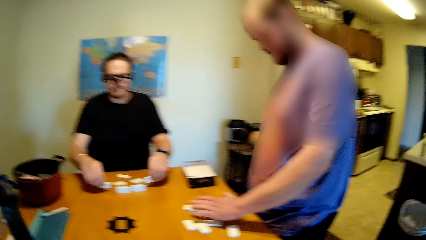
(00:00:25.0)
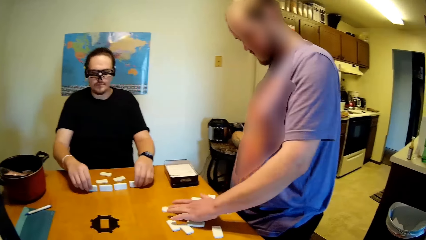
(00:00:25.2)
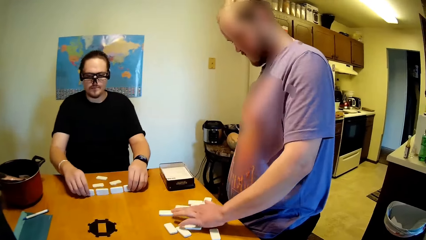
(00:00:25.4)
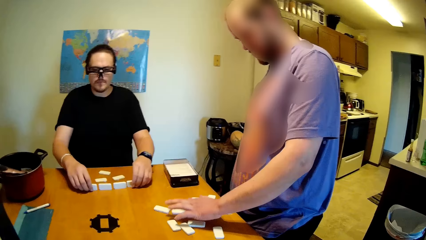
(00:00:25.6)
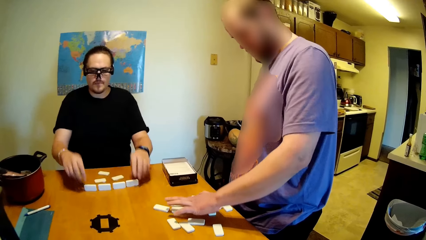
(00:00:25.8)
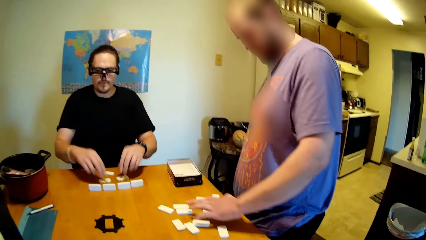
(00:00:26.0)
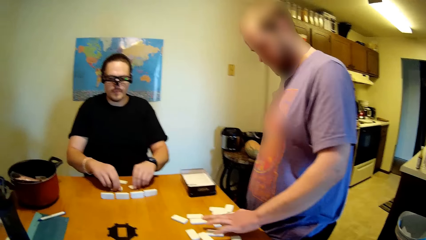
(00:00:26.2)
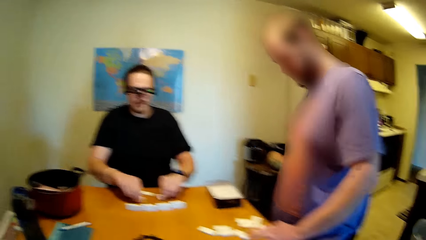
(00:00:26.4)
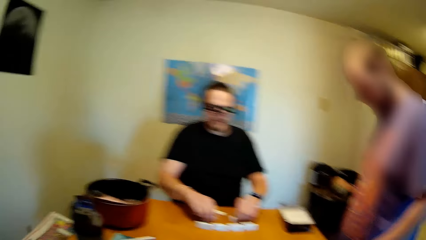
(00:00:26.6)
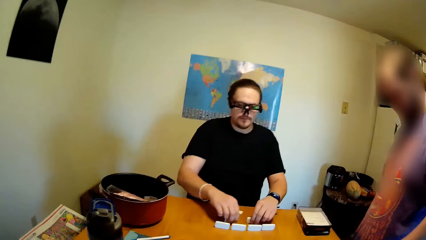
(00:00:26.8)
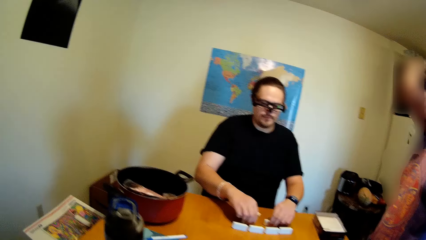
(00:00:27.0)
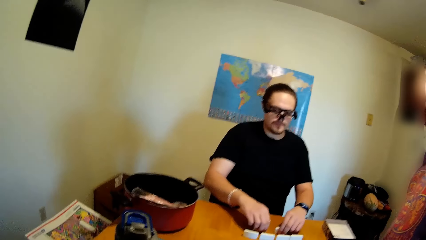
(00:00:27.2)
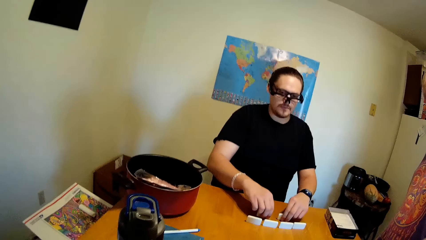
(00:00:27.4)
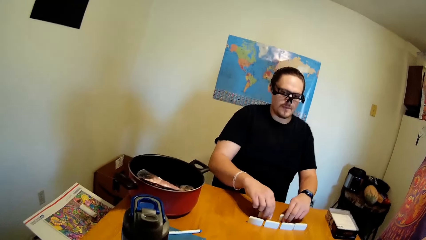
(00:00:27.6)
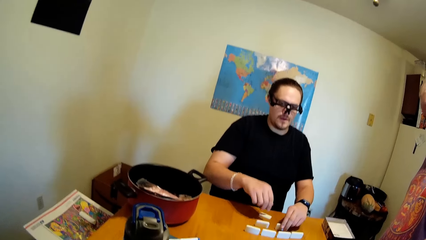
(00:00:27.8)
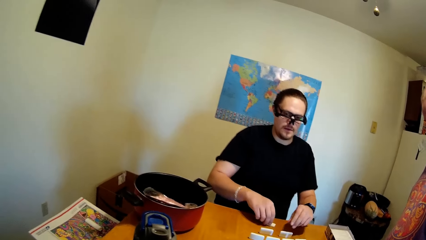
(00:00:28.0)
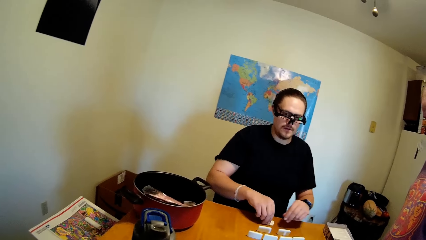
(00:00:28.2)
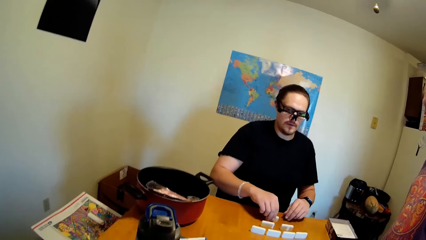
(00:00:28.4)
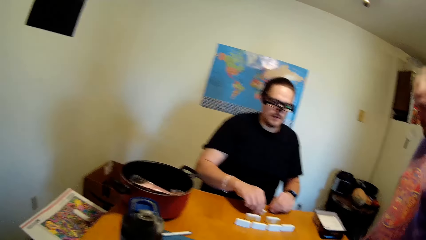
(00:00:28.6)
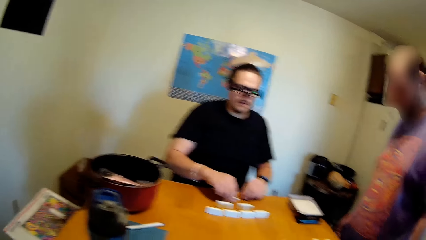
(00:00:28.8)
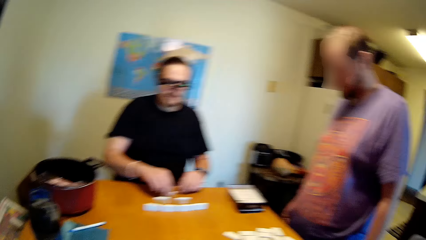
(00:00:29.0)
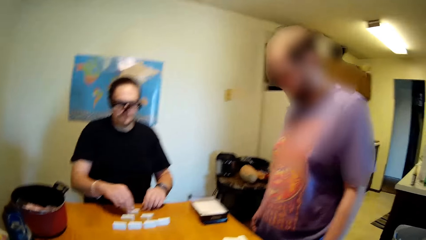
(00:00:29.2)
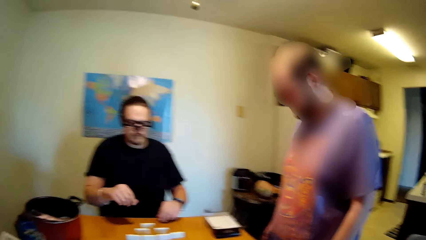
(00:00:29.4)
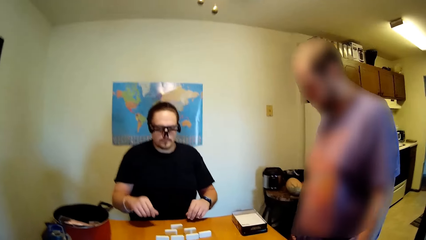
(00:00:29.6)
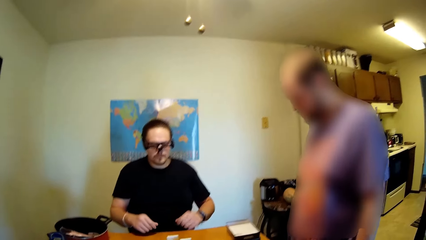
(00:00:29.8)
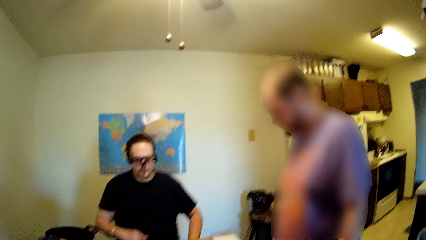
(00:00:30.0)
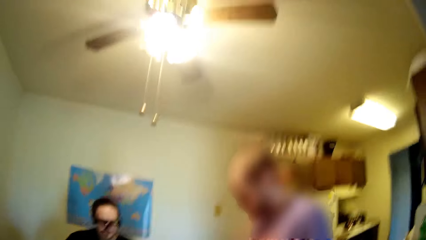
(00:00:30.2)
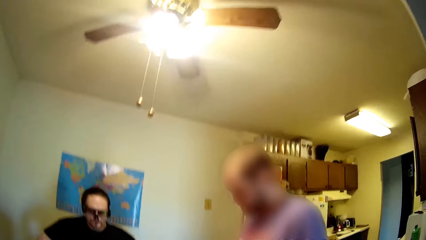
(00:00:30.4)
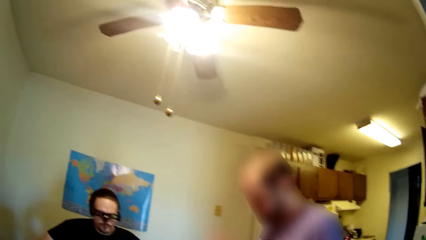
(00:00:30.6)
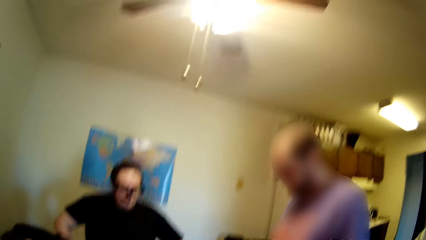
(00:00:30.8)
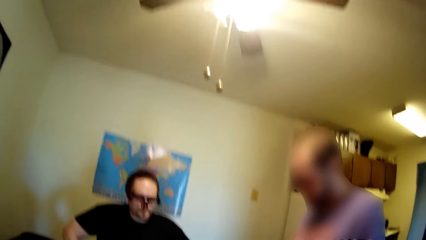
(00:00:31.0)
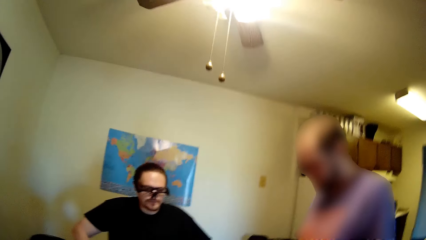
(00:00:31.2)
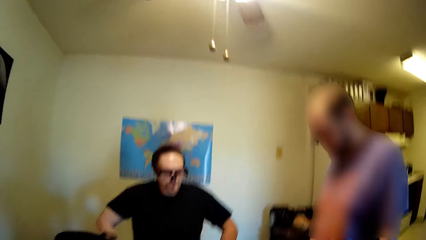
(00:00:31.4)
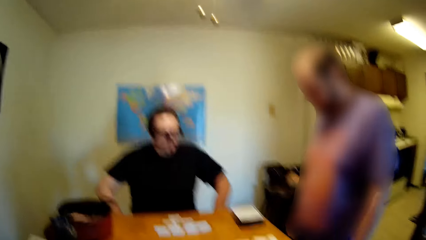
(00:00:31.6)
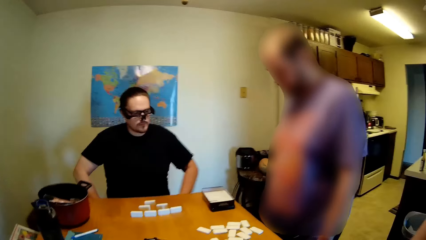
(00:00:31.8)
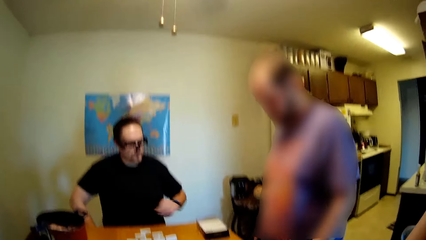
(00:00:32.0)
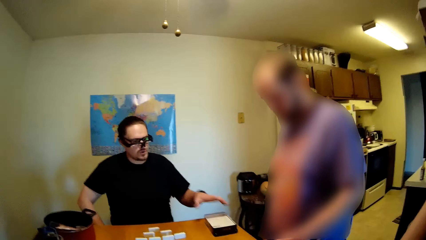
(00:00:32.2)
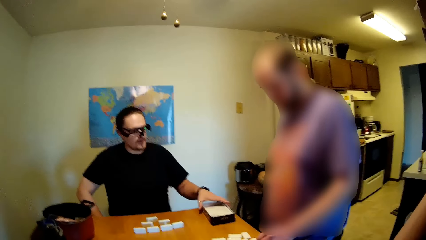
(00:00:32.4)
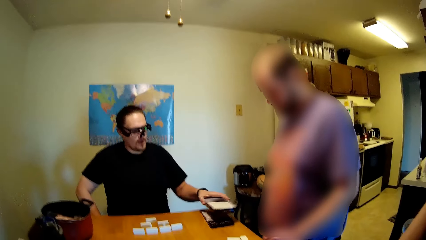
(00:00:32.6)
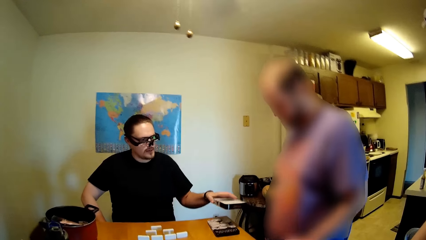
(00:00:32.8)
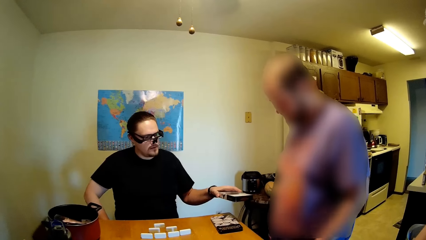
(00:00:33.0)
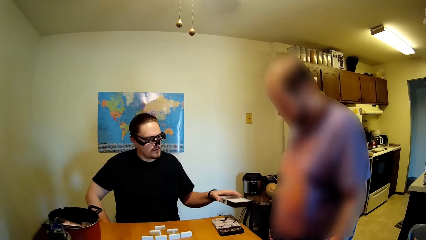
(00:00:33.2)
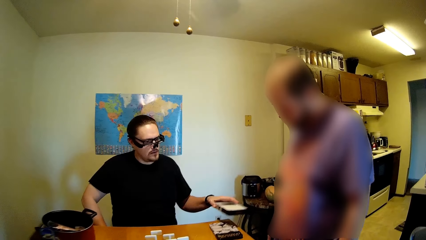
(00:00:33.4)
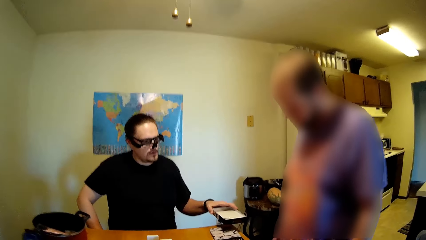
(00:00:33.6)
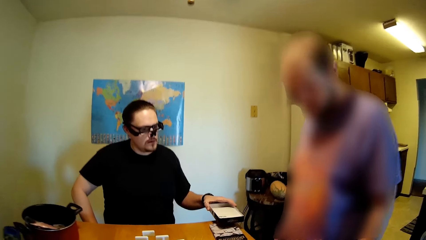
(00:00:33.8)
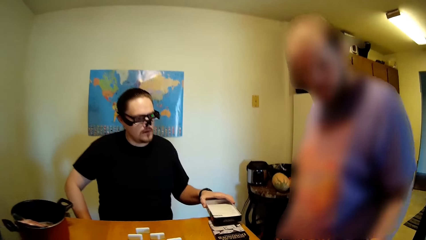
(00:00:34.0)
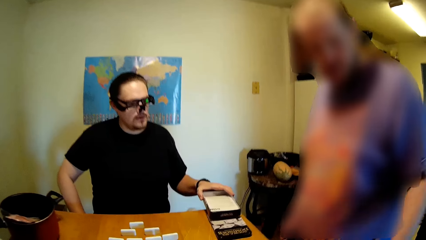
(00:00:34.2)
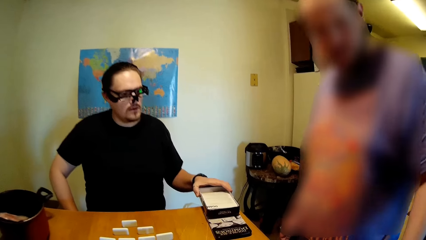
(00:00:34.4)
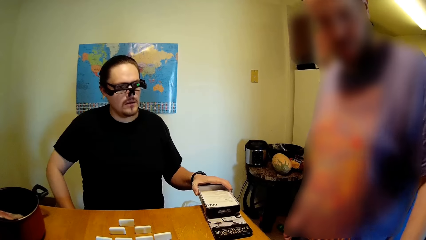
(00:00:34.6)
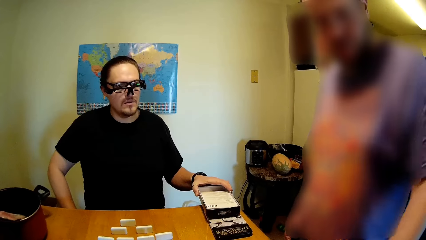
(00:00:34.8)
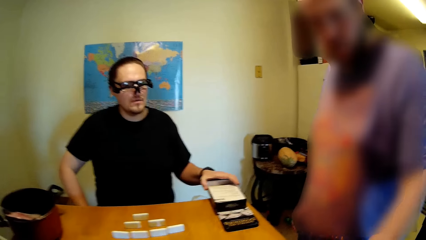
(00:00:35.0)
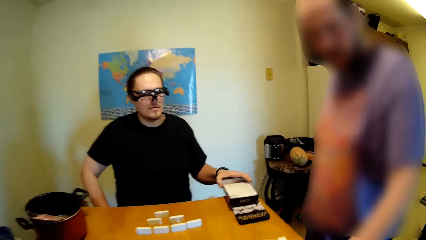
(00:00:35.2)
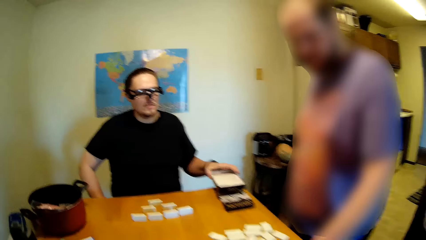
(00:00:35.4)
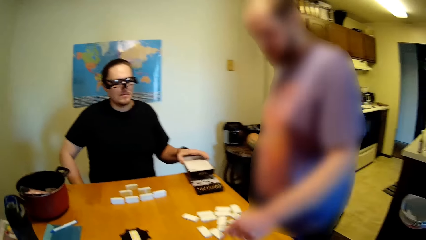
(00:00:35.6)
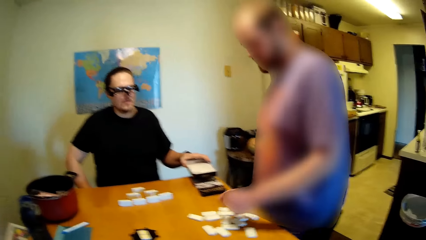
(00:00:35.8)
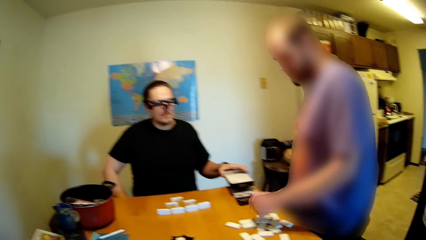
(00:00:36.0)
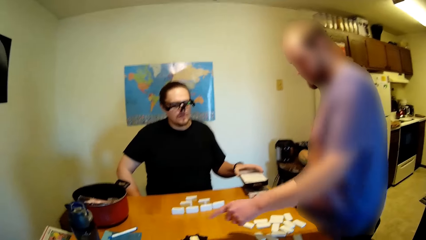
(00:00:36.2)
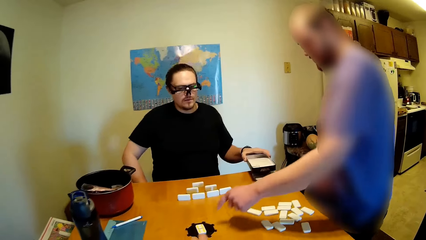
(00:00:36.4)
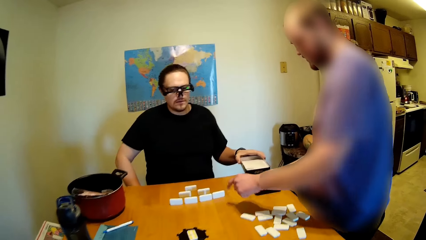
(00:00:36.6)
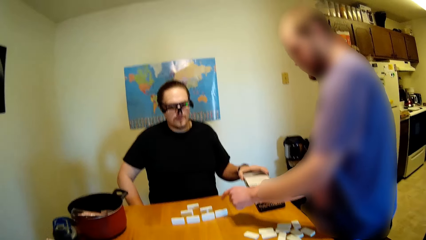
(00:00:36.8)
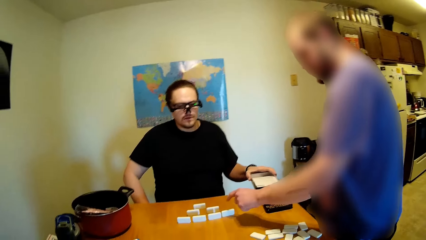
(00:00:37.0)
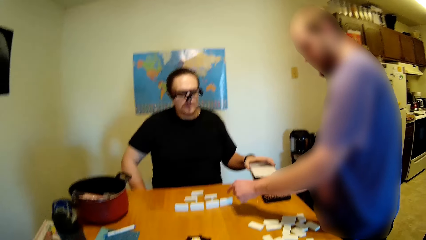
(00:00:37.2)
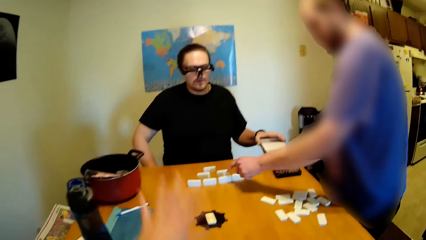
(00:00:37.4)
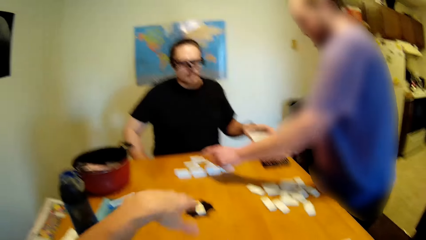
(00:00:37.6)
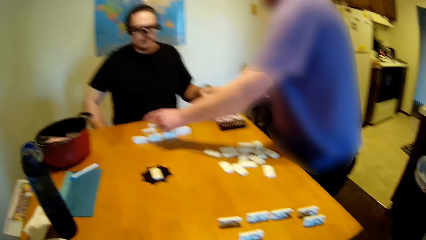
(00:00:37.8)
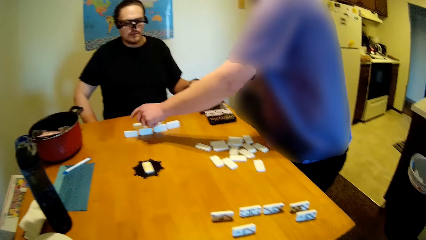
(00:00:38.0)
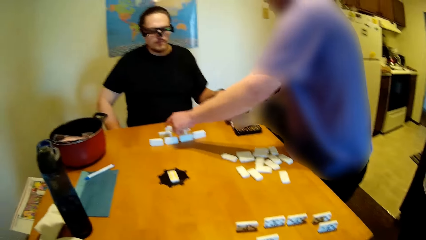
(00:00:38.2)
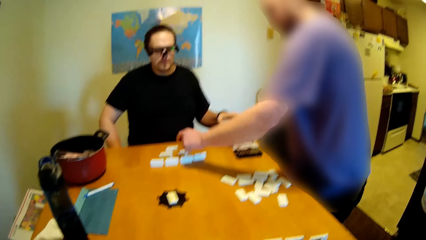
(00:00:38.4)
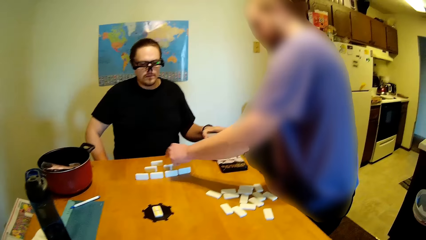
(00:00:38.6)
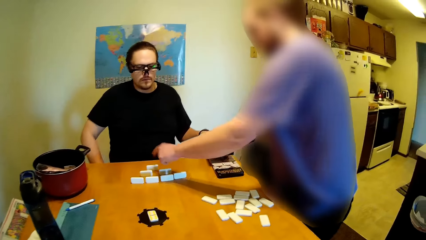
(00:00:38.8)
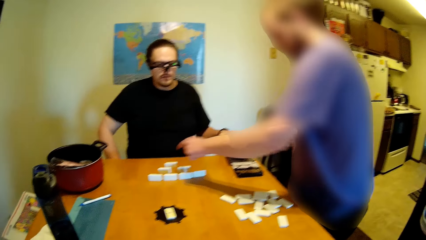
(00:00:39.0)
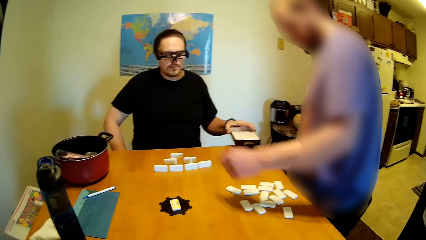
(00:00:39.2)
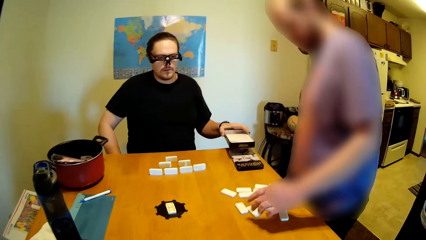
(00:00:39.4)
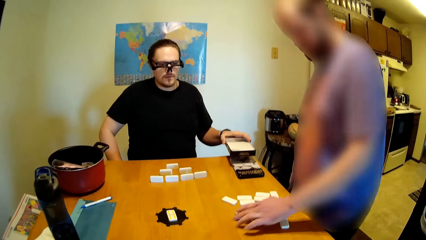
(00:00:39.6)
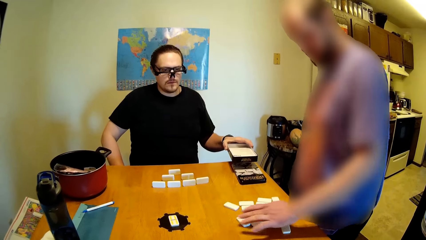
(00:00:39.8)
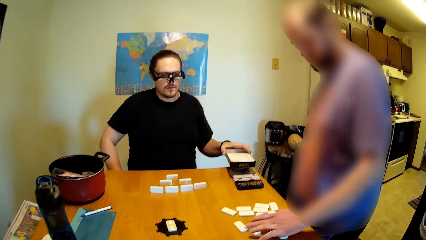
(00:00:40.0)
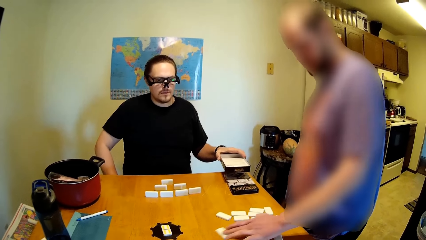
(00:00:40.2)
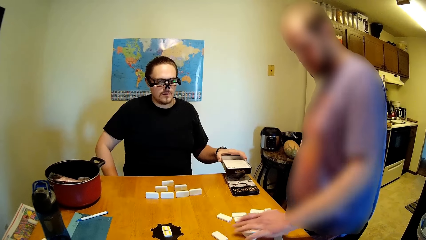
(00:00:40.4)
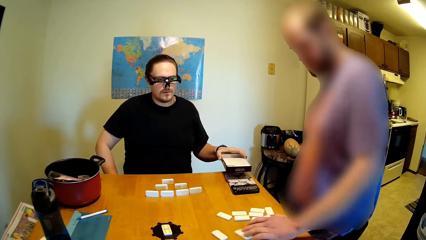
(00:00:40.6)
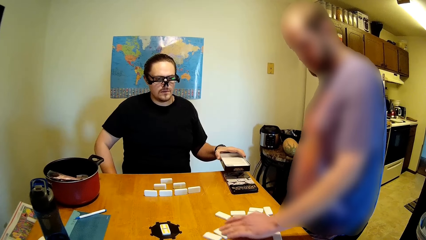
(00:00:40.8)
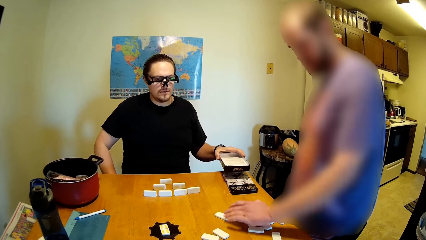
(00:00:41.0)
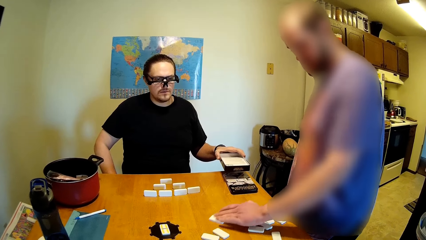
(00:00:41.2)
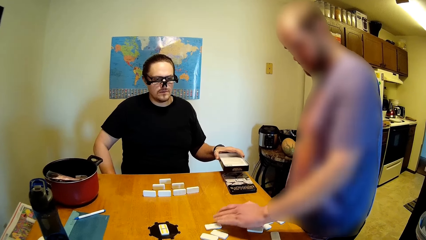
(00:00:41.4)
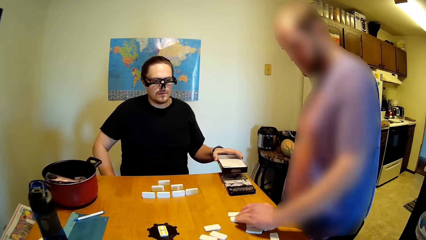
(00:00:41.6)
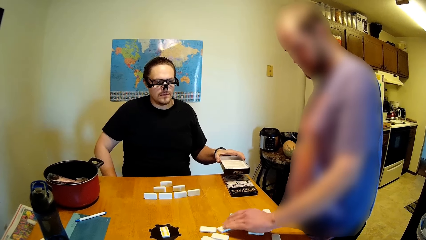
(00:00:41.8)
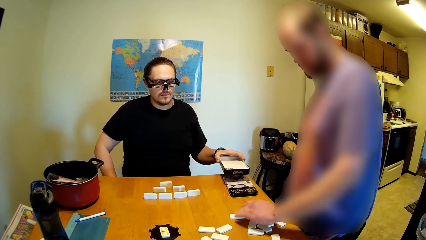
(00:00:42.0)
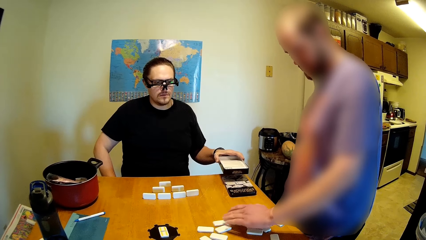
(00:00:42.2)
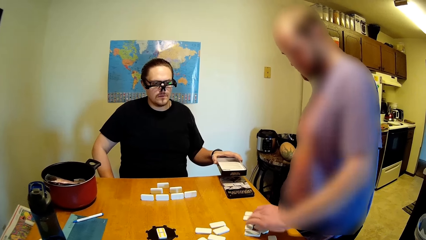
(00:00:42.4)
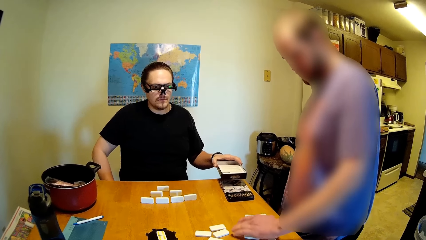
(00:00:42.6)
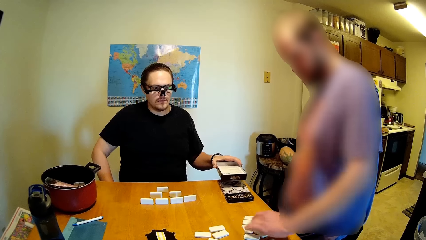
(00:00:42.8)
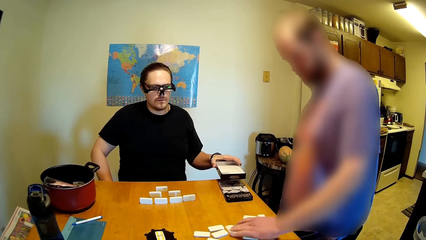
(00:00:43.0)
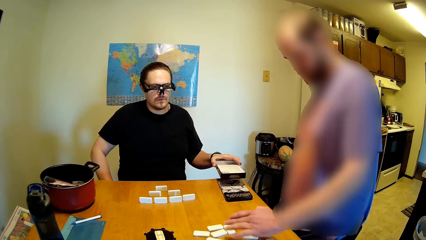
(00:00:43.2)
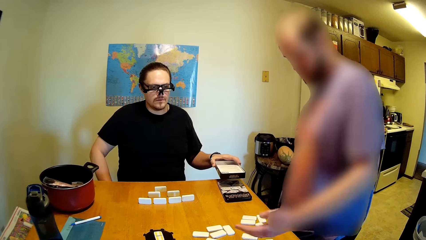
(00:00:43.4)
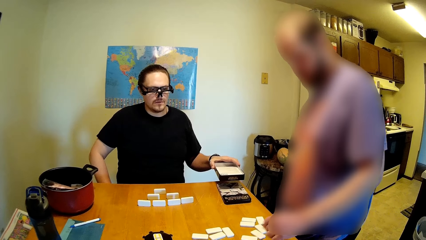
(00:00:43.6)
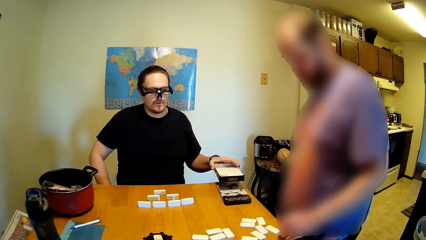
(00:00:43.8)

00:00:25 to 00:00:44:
The camera wearer looks around the room. A man moves the dice. He moves the box on the table and lifts the box. The camera wearer stares at the man and another man. The other man counts the dominoes on the table. The camera wearer moves the hand. The other man counts the dominoes on the table. He moves the dominoes on the table.
